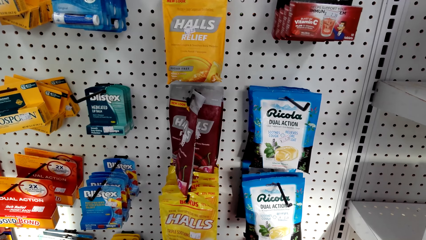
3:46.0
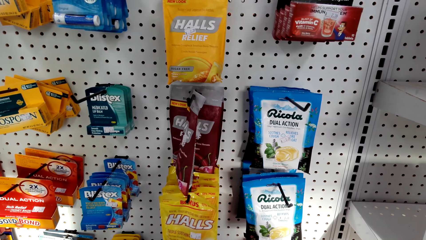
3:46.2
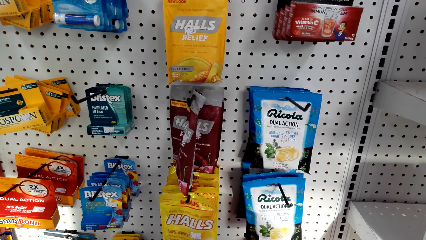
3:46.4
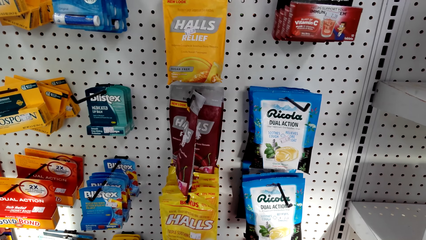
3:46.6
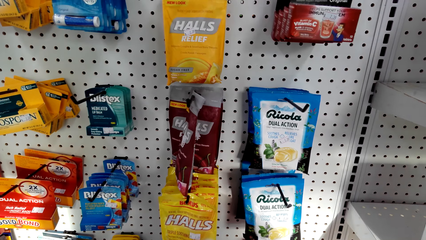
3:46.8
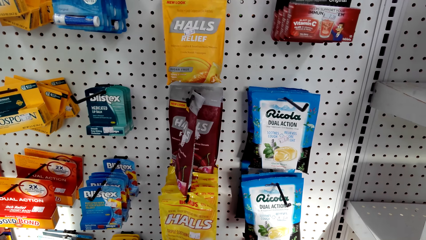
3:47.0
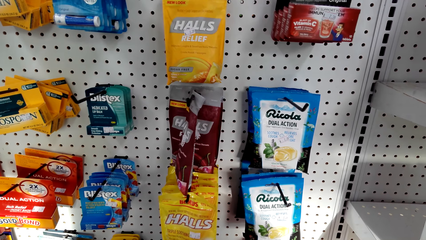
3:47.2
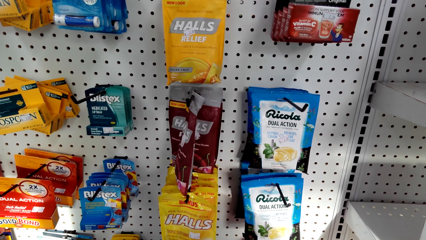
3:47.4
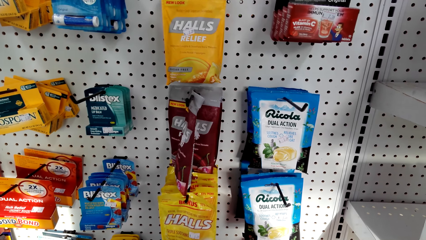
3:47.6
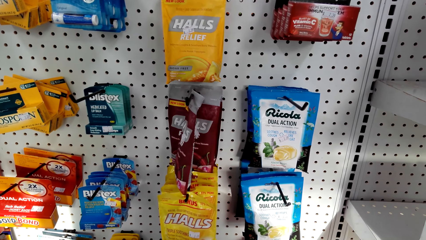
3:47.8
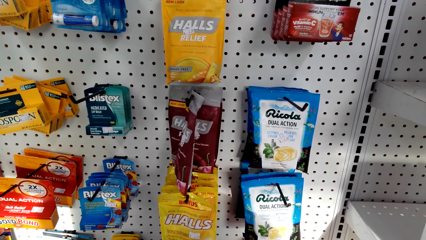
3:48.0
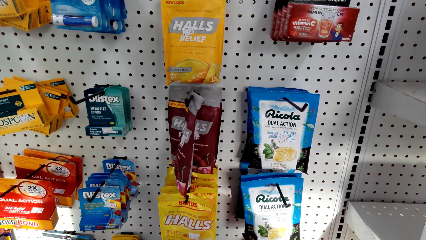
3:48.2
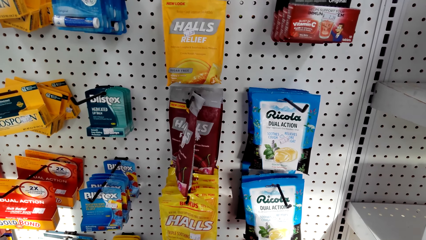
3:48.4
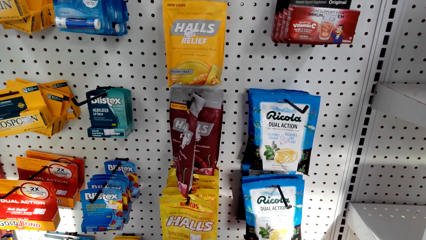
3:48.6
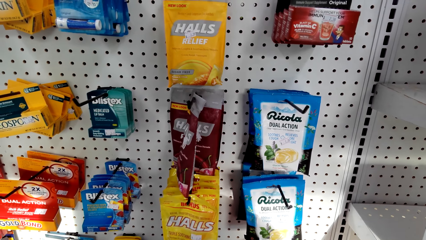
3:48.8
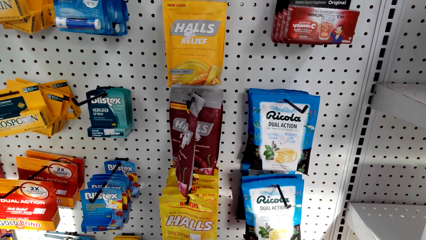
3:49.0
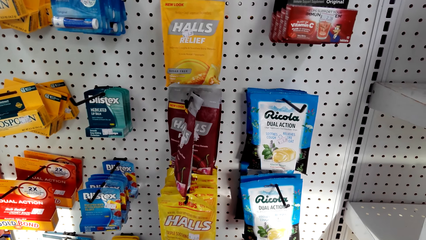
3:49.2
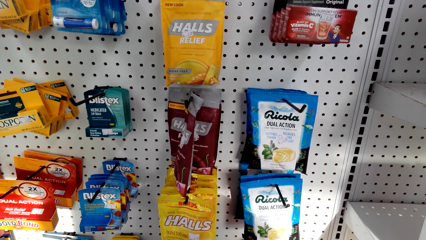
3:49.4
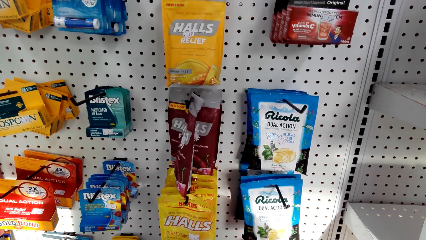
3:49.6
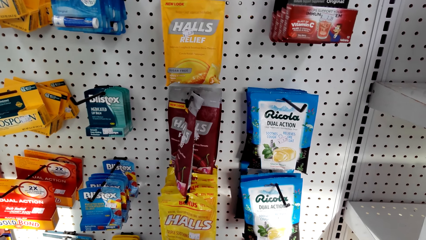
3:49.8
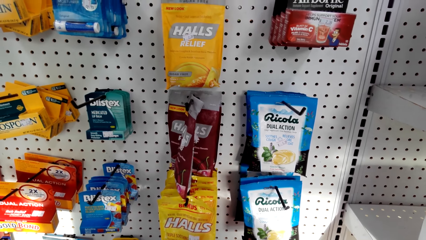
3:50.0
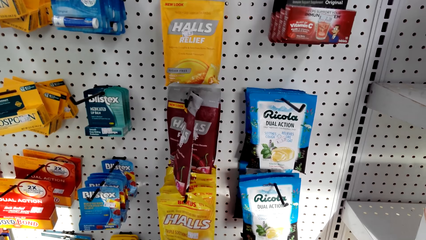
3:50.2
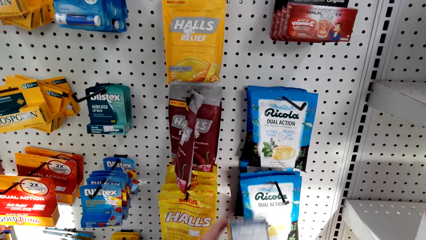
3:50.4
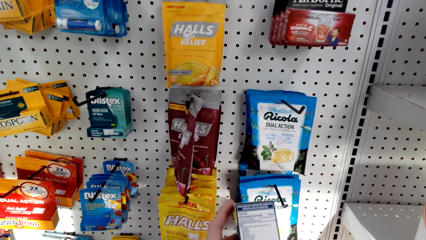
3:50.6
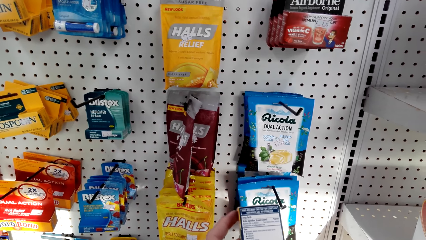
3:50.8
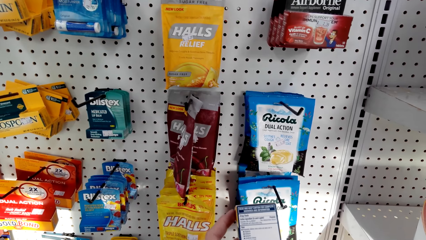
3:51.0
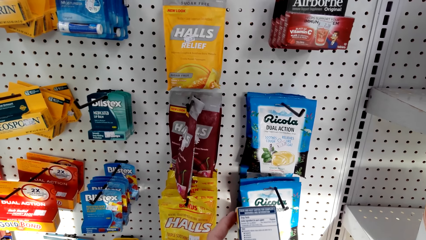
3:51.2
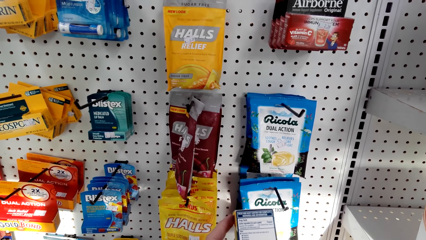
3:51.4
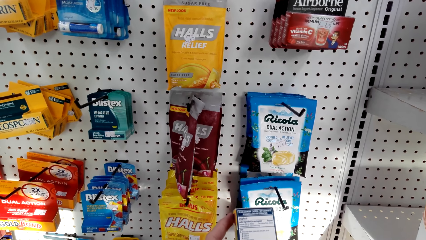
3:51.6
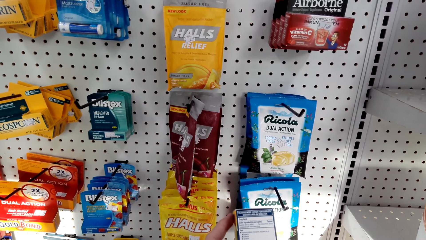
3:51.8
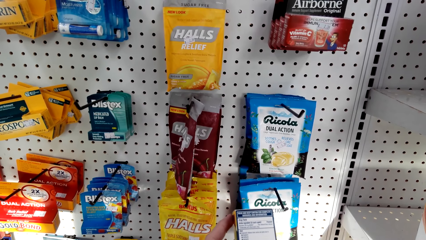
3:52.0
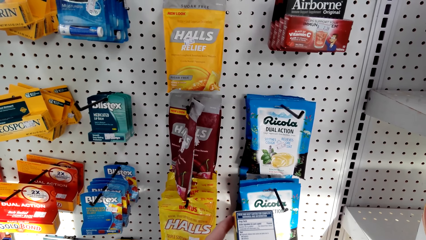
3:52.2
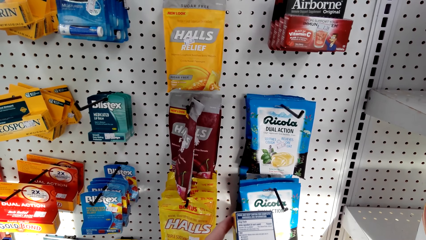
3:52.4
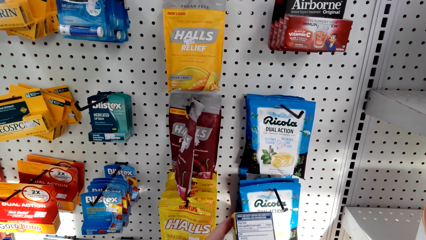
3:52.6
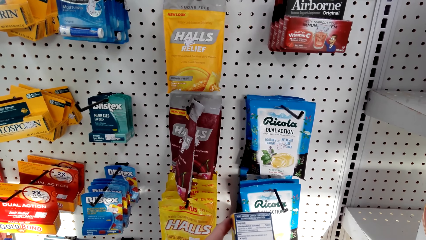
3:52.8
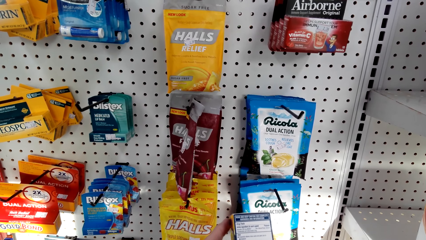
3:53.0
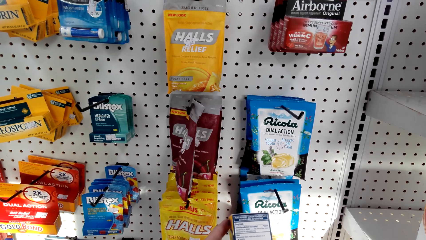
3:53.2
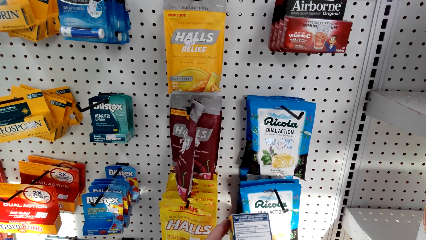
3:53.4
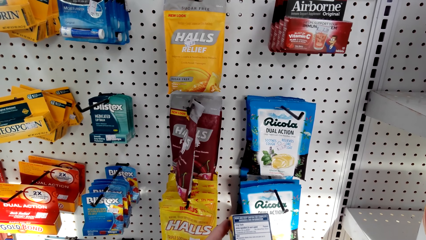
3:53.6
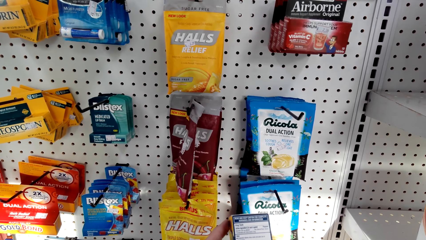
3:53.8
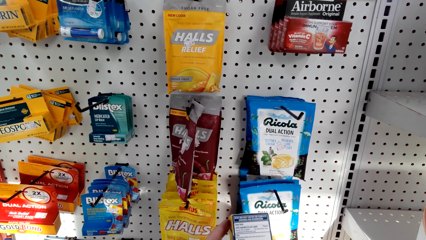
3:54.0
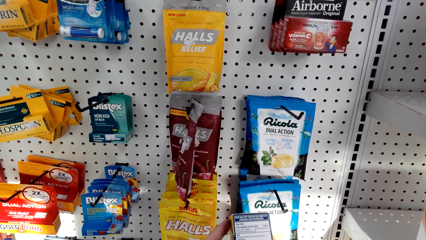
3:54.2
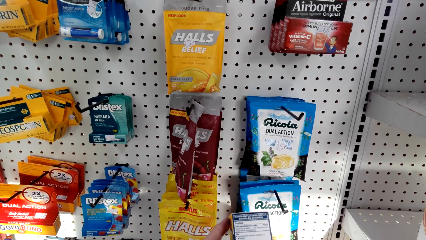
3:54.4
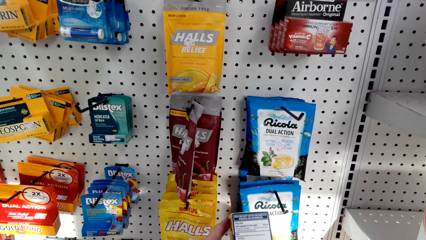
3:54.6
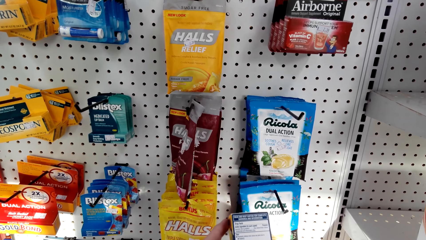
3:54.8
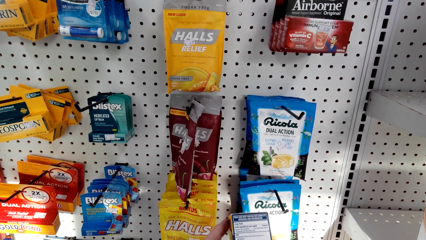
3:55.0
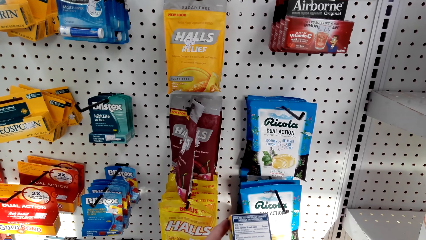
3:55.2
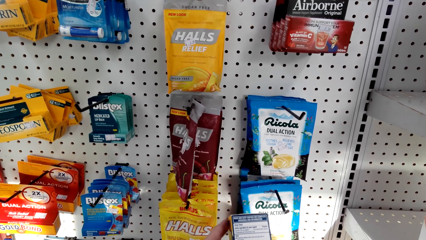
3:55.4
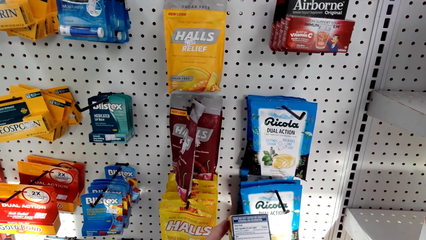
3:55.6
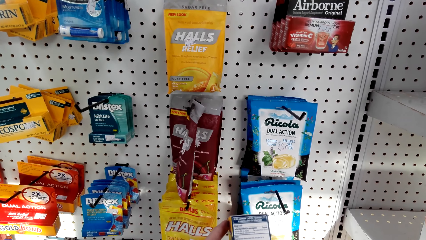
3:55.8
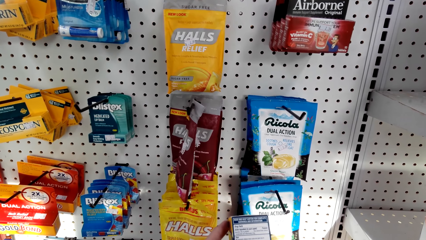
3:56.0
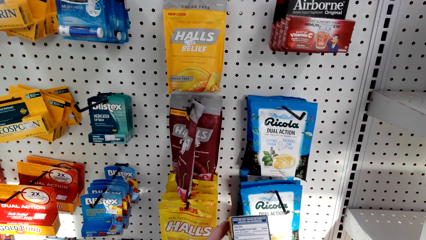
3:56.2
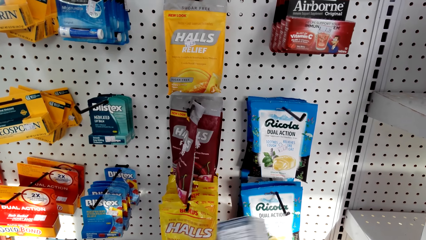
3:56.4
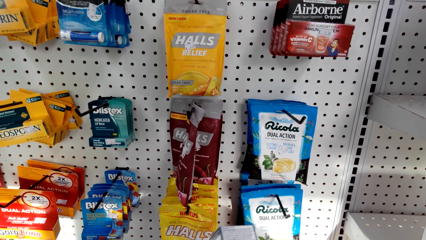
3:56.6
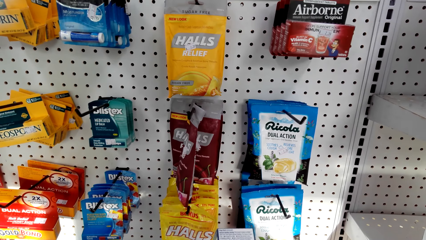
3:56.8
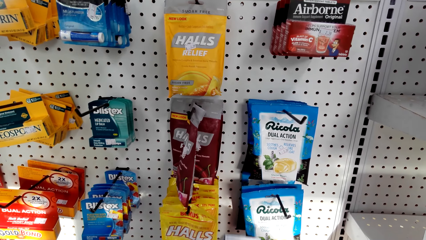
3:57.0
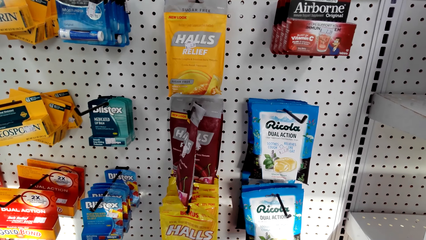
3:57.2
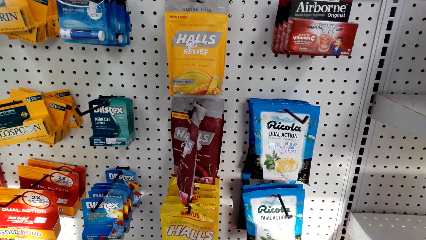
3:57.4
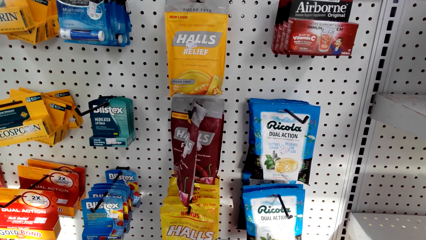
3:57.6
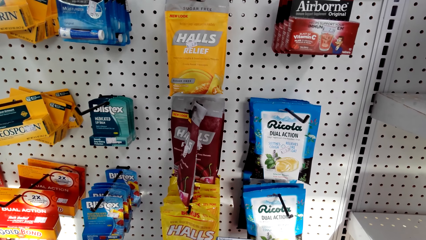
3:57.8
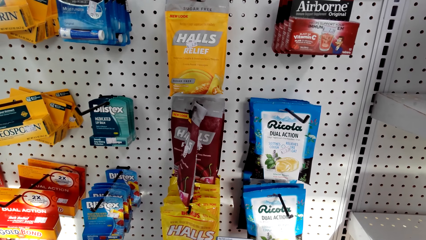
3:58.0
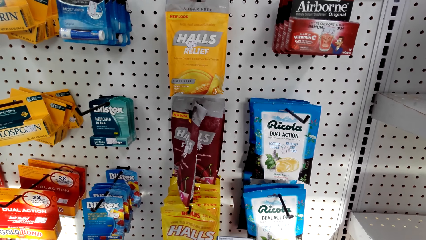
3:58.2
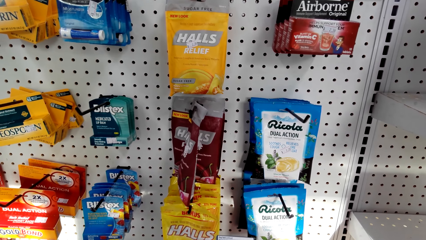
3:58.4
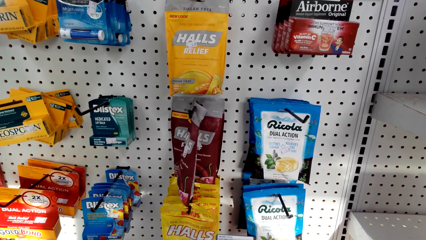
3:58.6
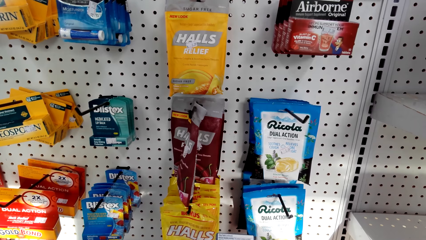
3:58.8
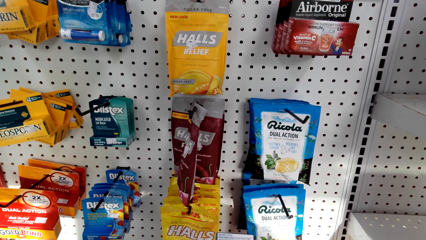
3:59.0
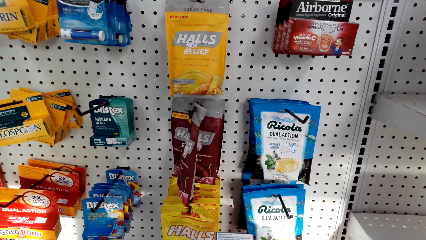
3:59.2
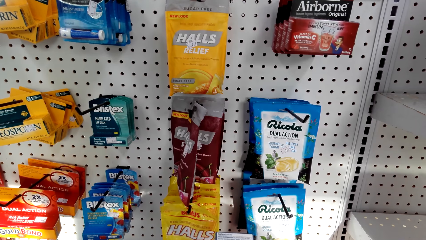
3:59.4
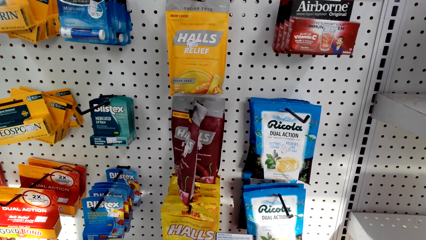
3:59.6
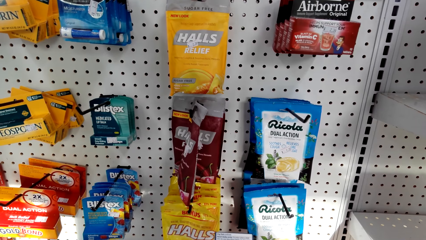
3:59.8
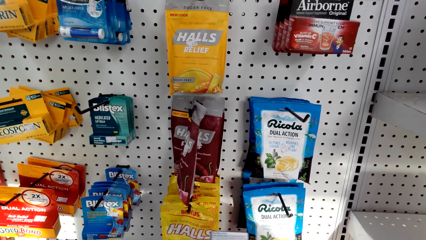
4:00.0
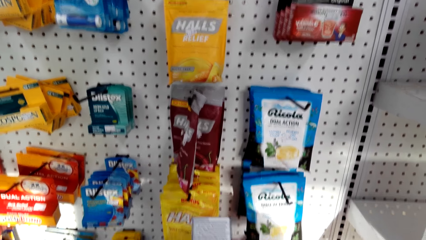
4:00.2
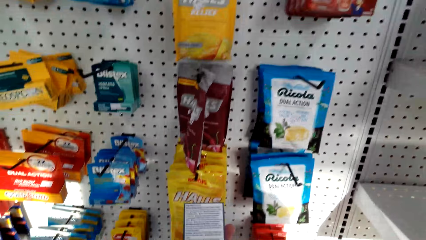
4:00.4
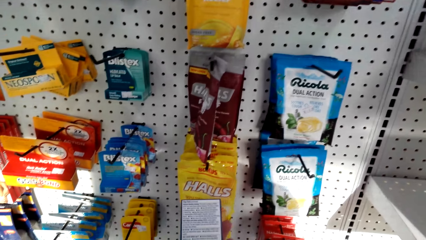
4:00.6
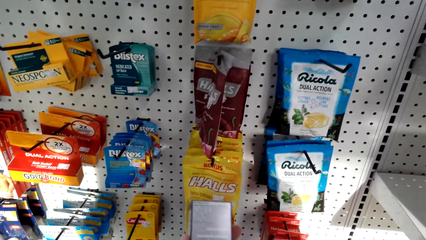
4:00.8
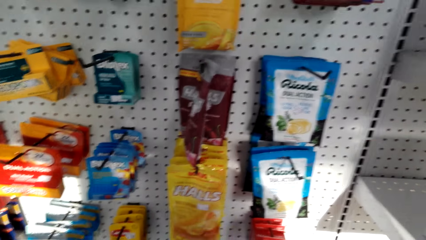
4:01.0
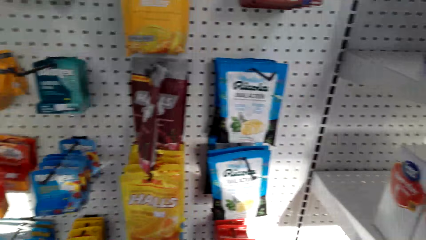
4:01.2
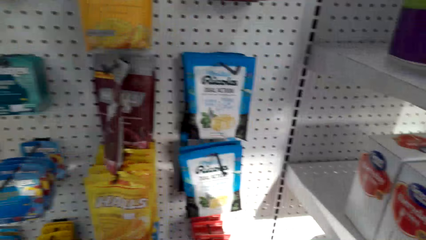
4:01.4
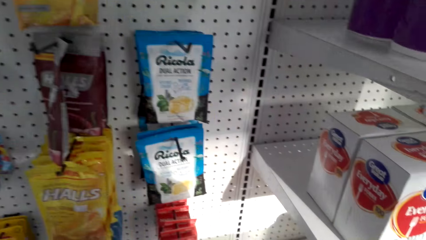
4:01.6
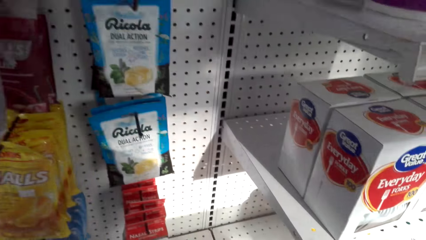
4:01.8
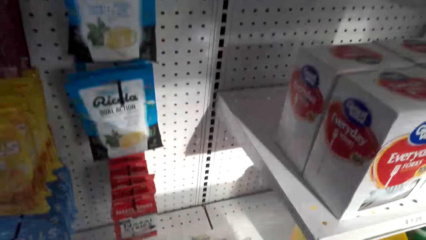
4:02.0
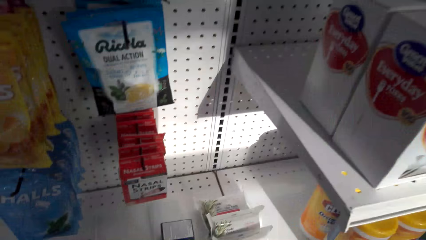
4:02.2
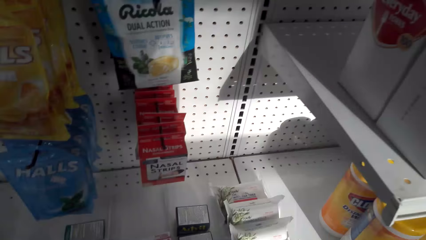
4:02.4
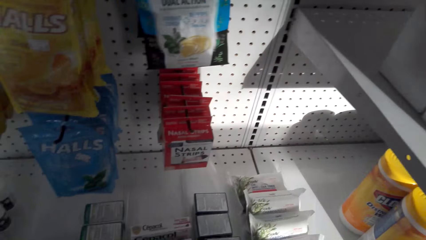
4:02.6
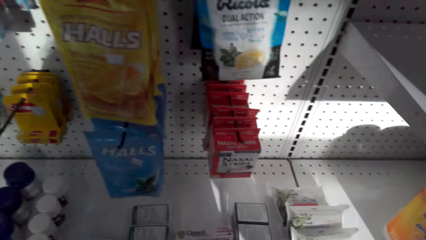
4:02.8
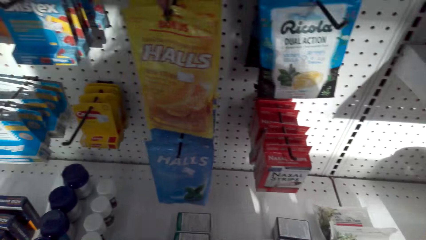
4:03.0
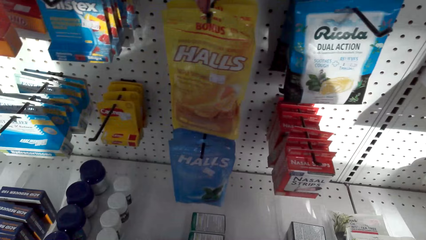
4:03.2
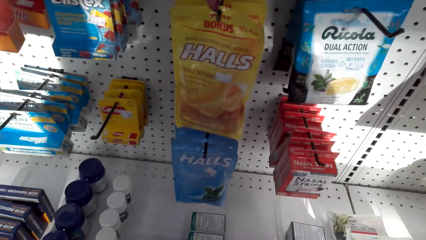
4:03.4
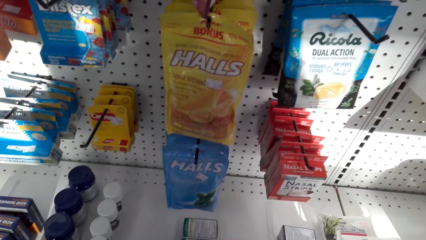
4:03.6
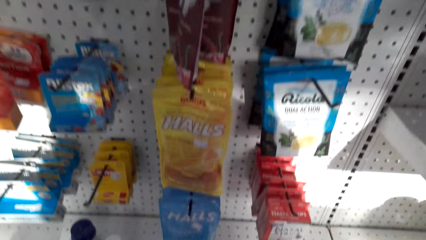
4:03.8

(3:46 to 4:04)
The camera wearer holds a packet of something. They stare at something. They turn something. They hold something away.
